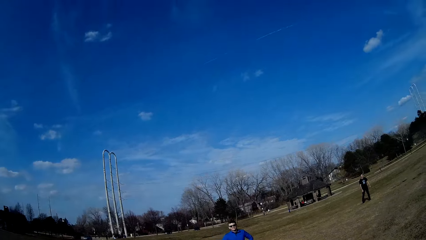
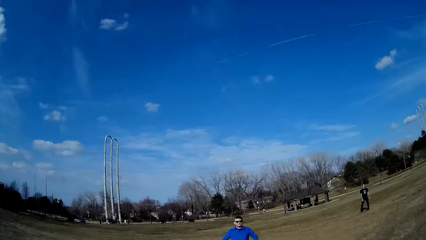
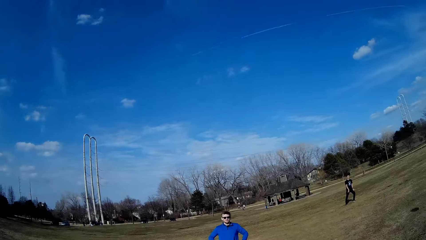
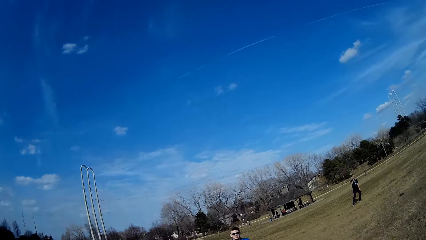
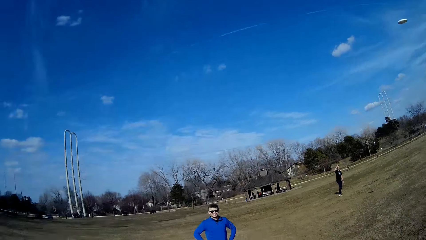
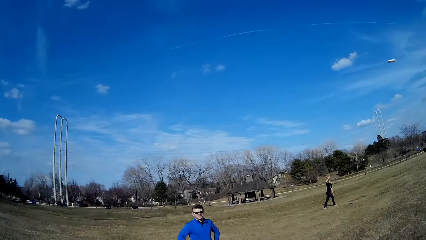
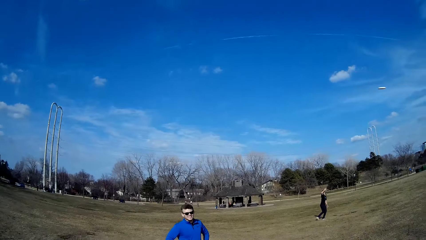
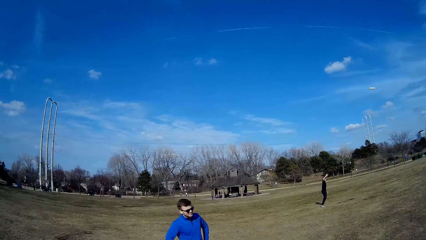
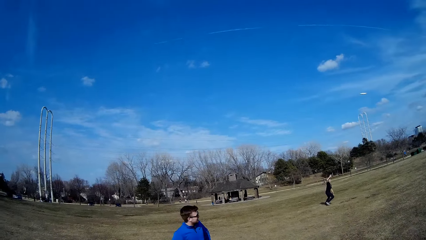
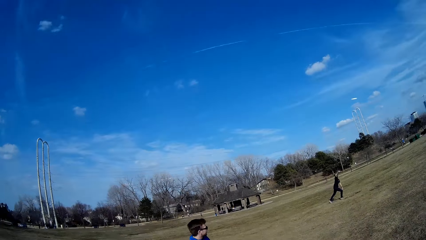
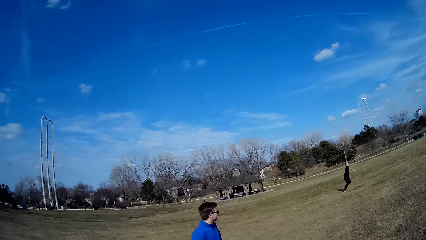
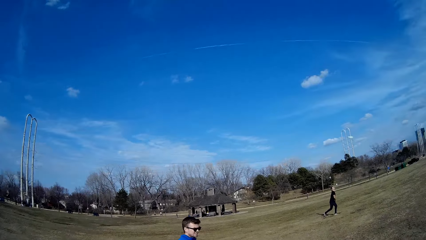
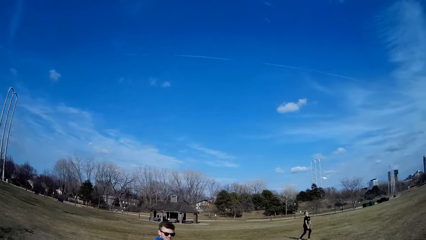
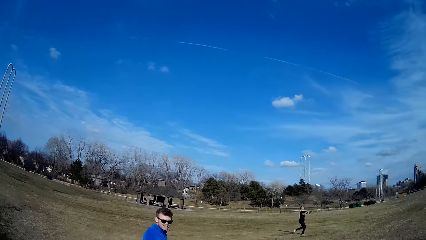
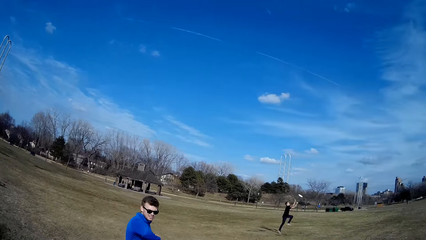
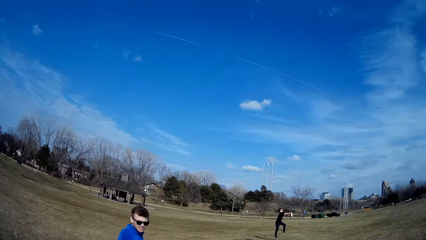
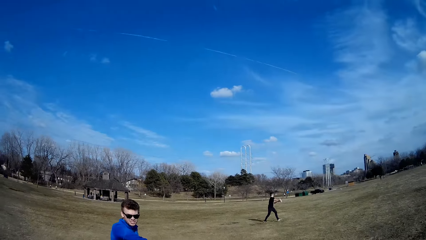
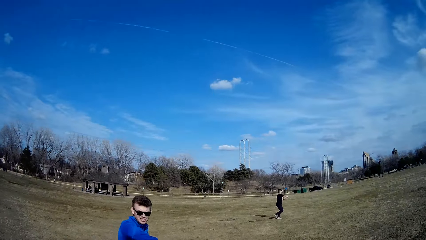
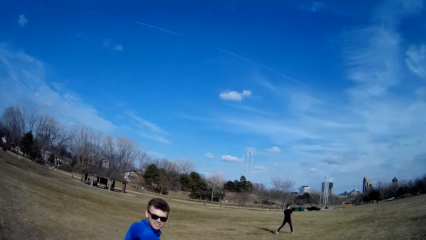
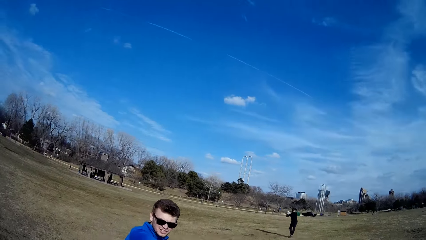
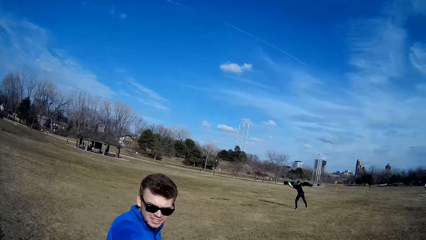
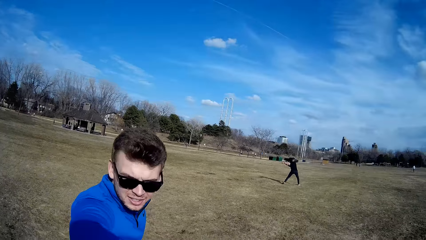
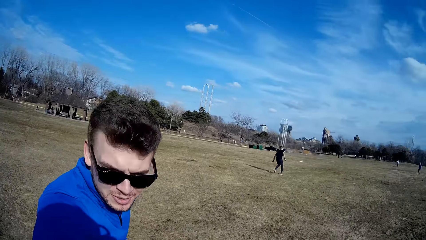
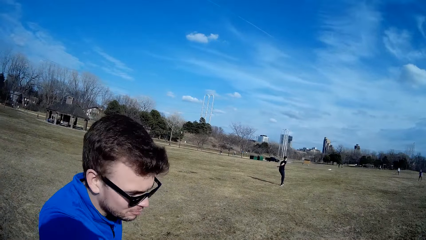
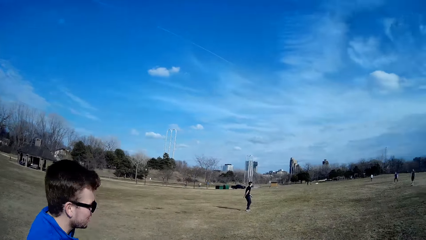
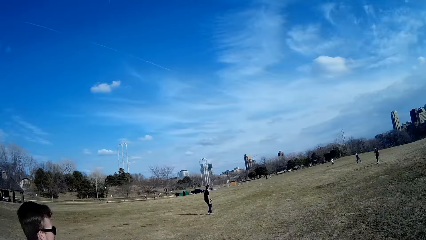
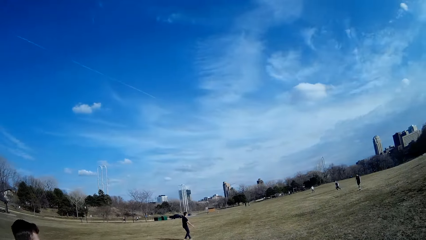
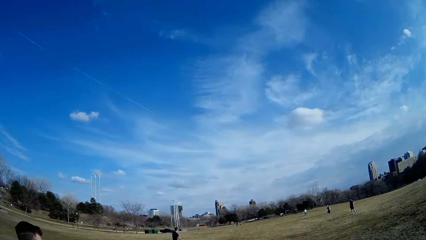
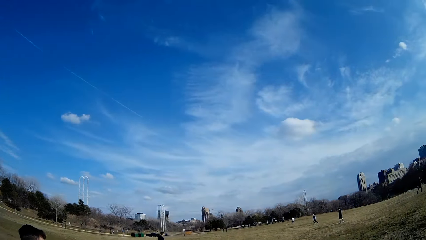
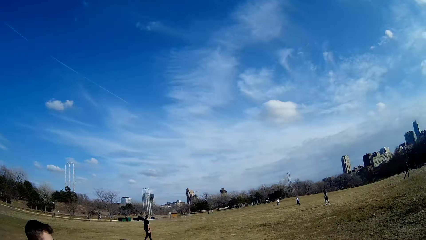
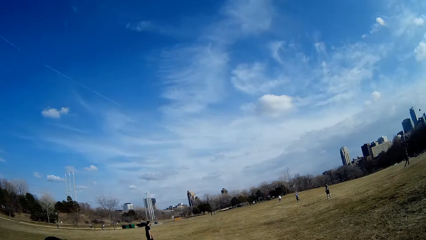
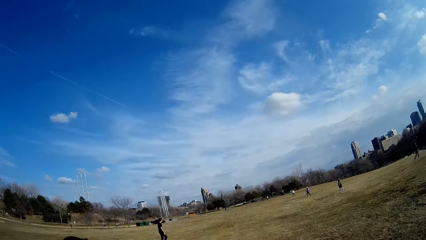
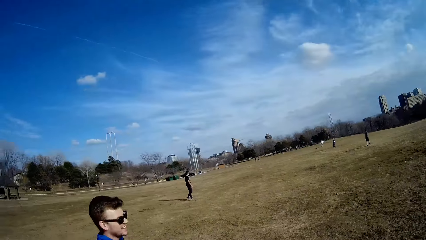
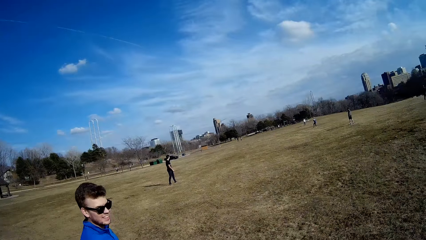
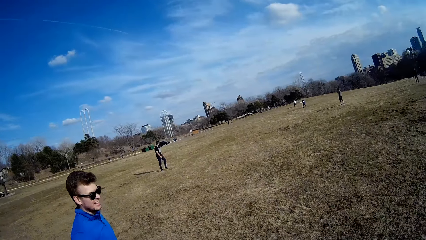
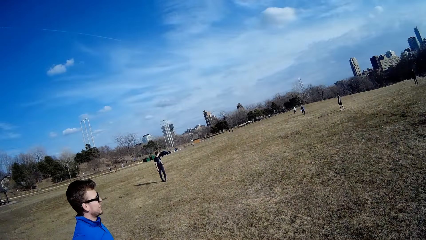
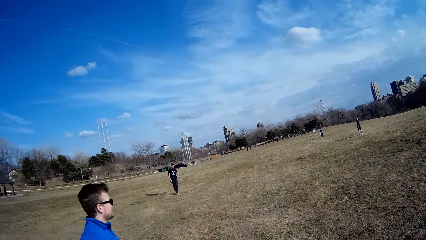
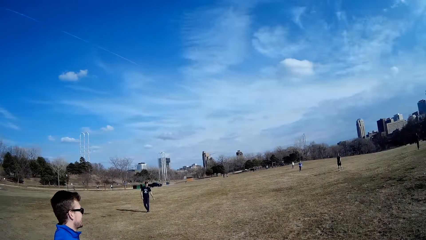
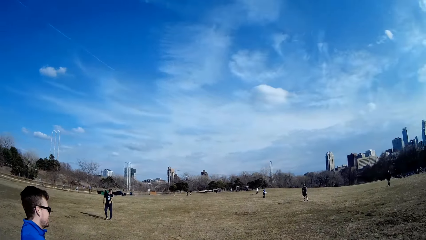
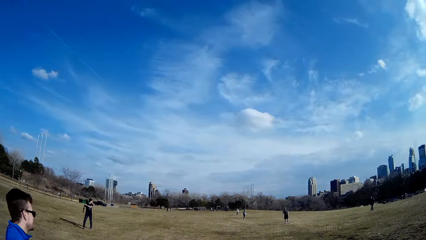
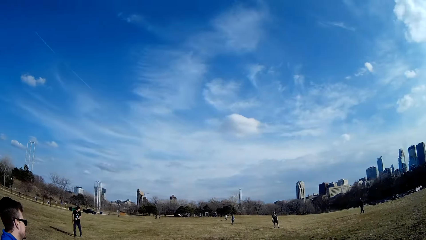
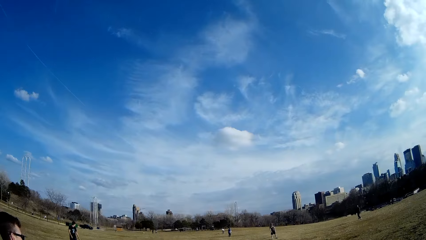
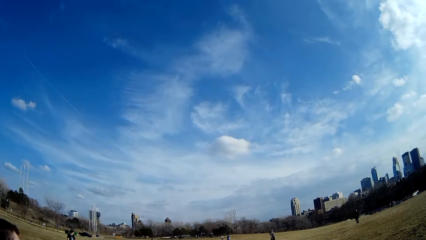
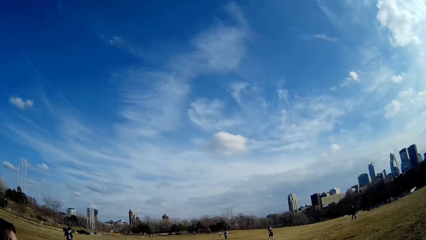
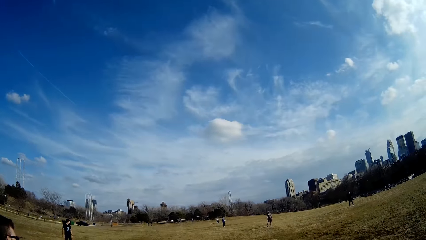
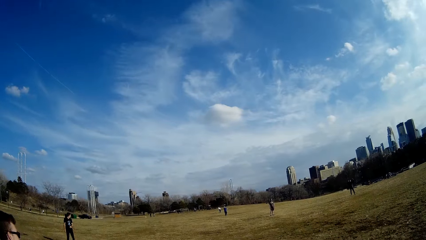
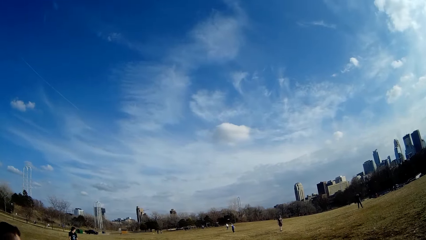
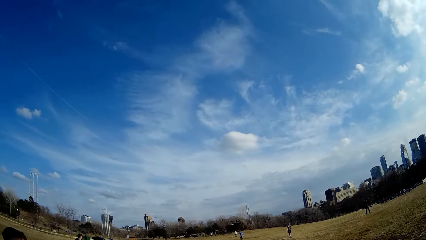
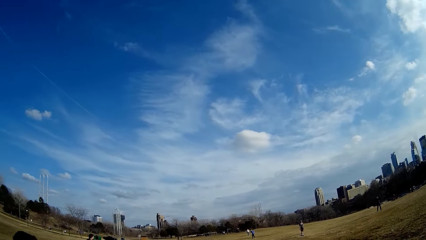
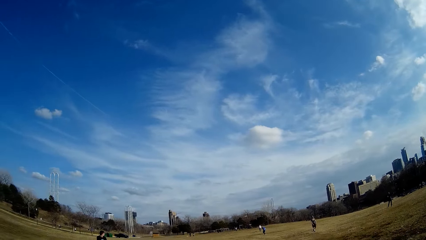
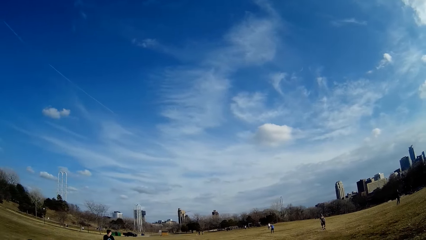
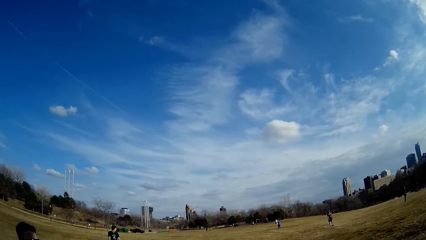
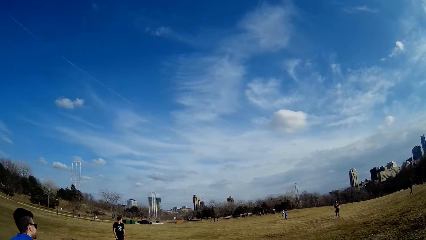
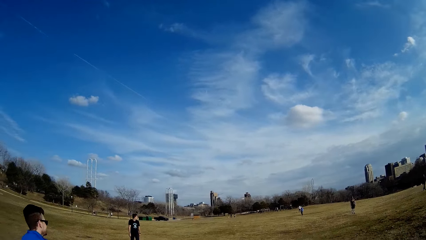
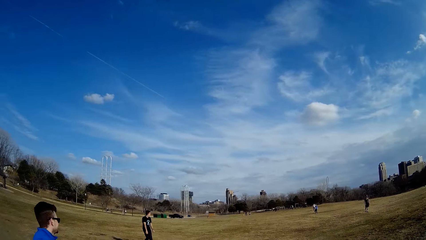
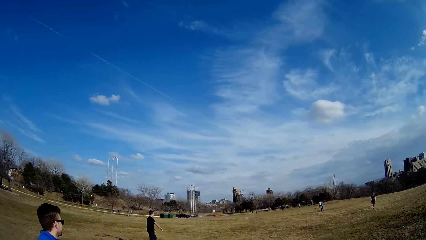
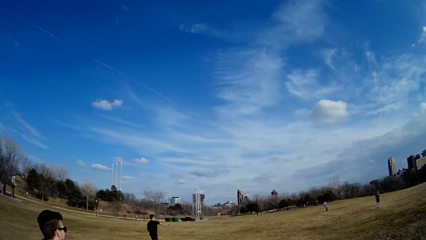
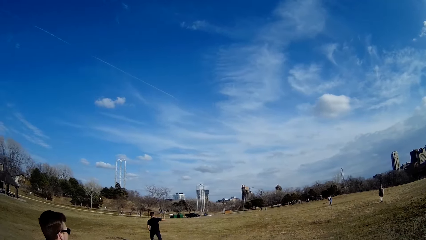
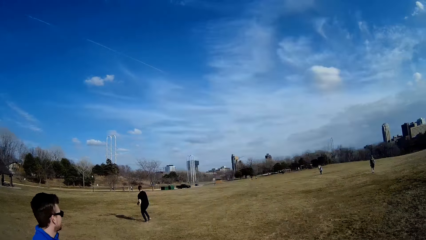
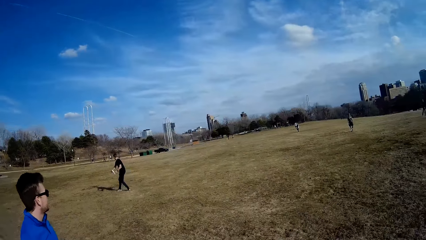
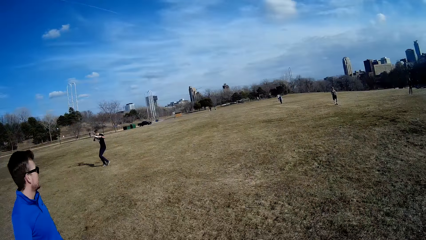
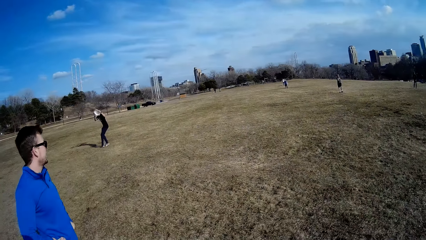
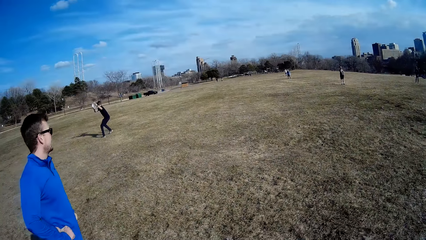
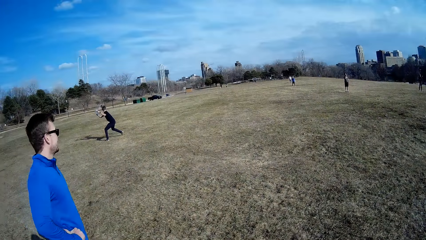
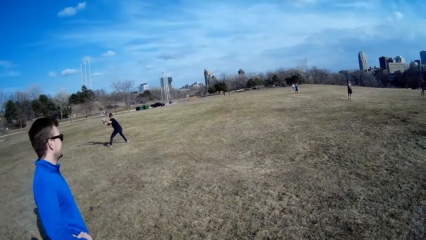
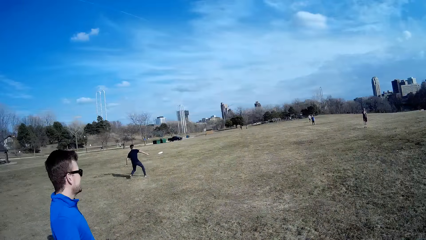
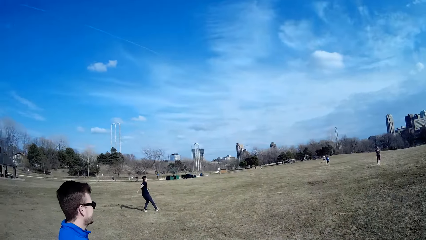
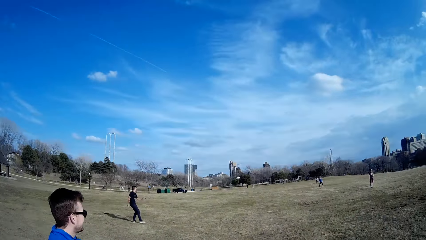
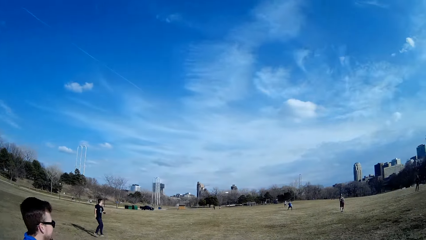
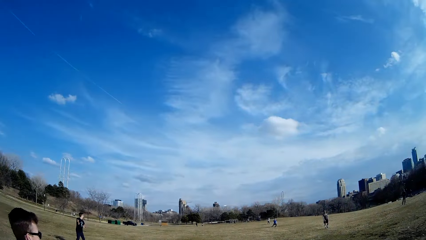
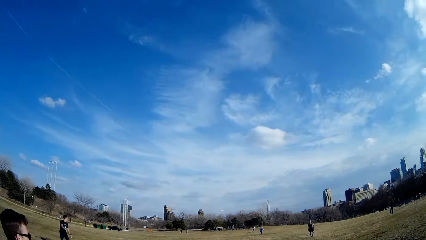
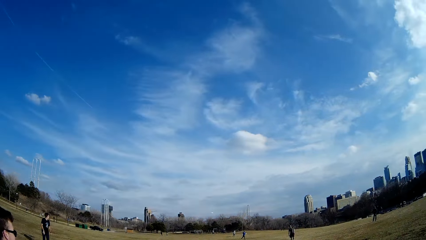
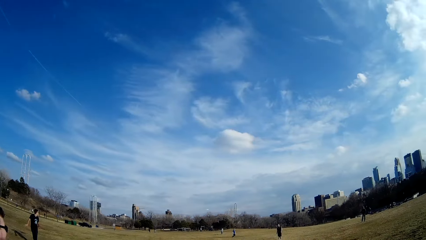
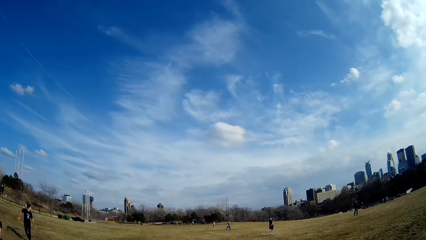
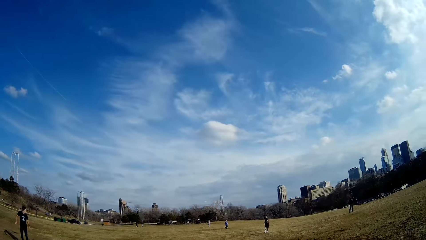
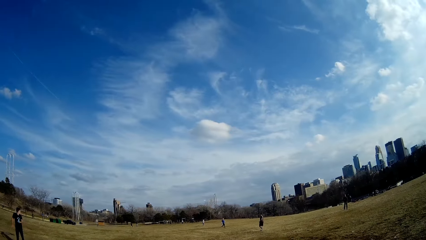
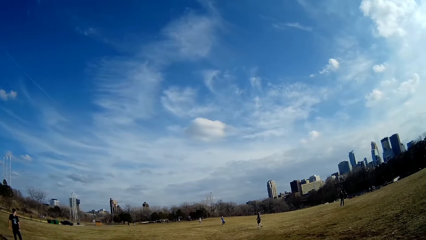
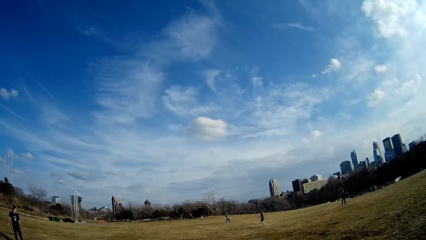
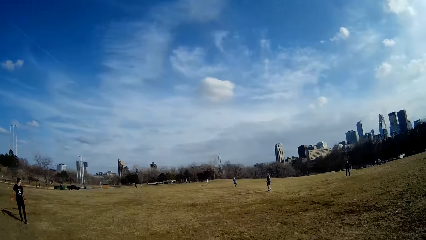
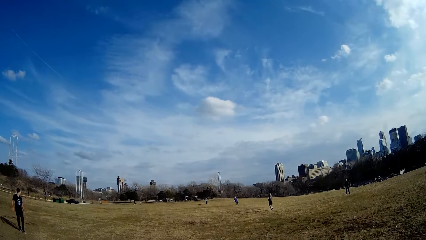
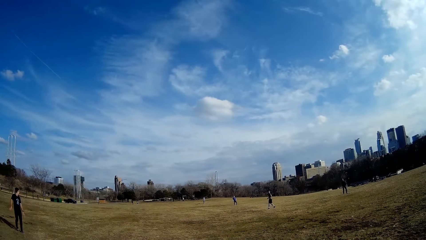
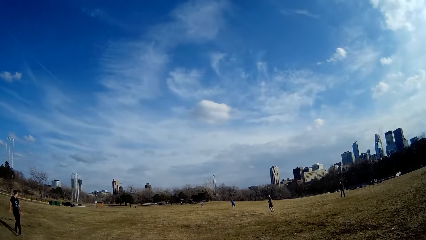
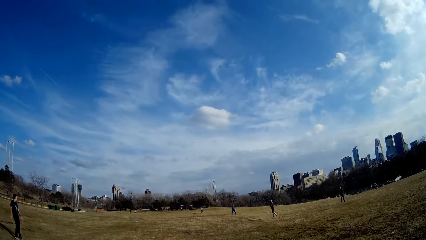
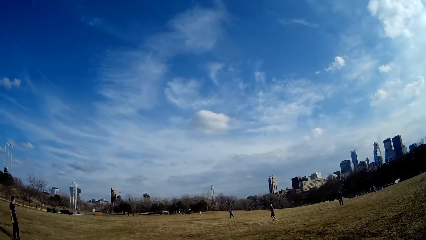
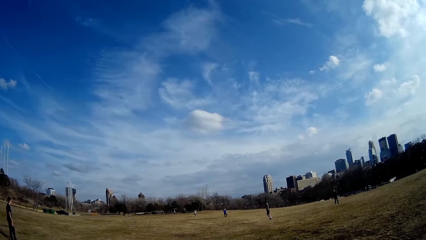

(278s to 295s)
The man catches the slate in the air. The man throws the slate to another man. A third man catches the flying disc with his hand and throws the flying disc.
